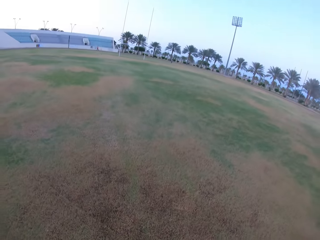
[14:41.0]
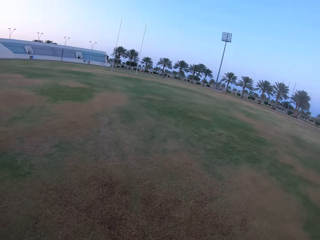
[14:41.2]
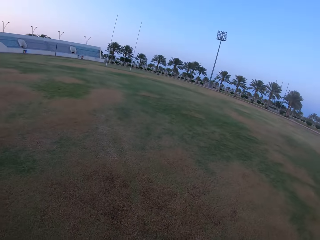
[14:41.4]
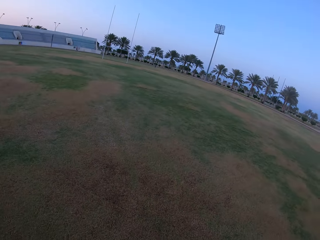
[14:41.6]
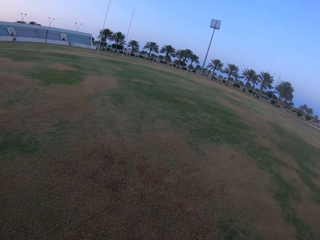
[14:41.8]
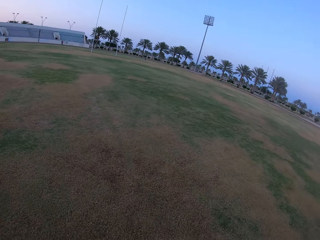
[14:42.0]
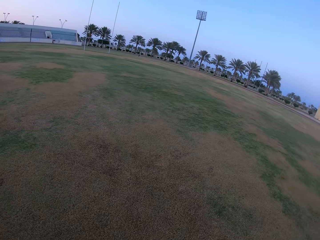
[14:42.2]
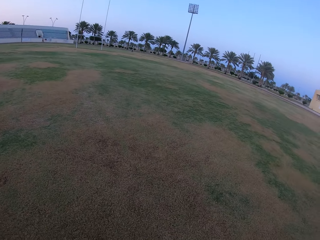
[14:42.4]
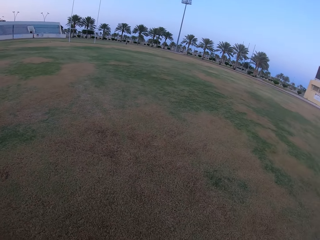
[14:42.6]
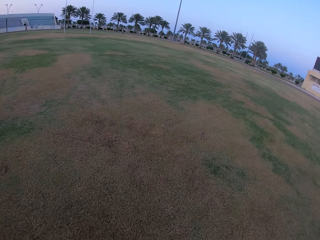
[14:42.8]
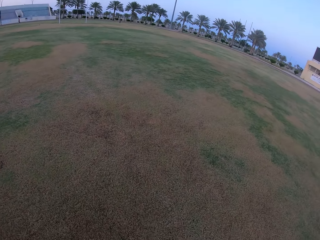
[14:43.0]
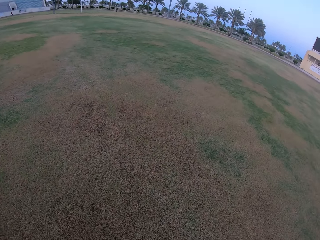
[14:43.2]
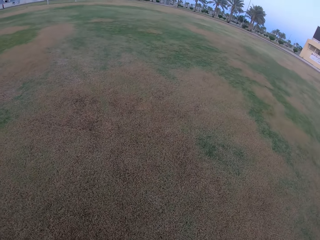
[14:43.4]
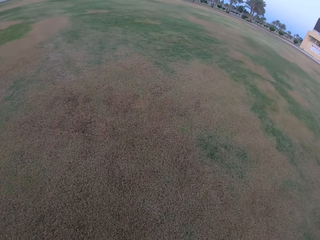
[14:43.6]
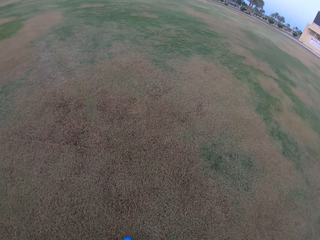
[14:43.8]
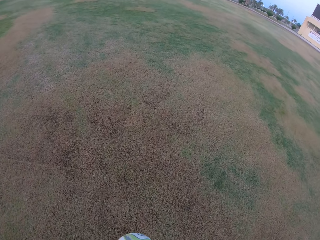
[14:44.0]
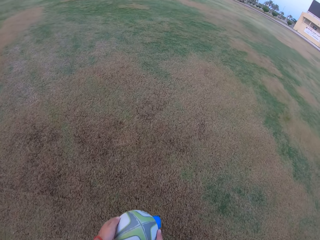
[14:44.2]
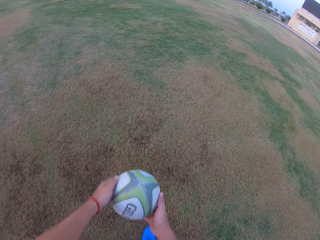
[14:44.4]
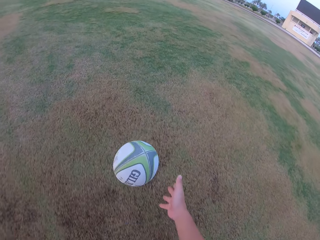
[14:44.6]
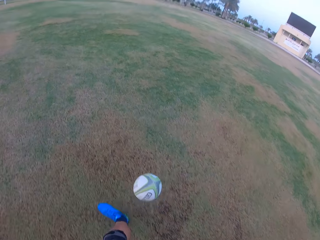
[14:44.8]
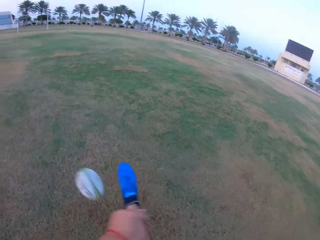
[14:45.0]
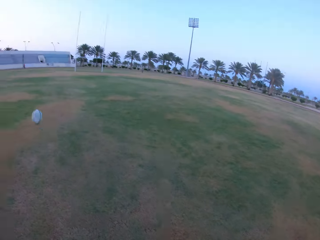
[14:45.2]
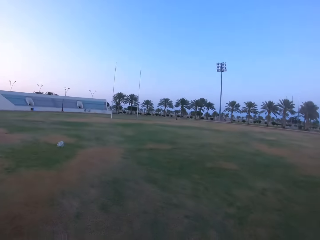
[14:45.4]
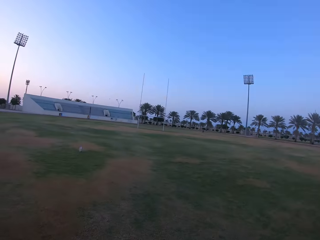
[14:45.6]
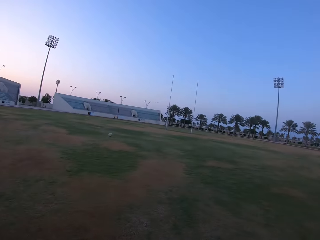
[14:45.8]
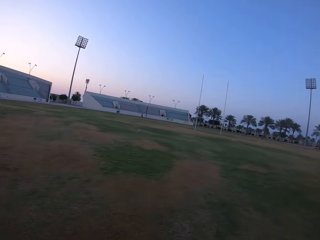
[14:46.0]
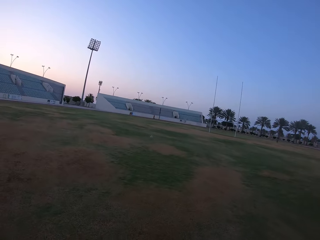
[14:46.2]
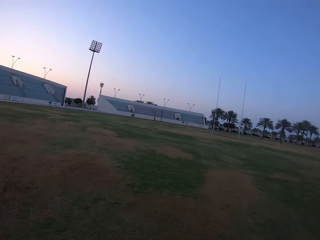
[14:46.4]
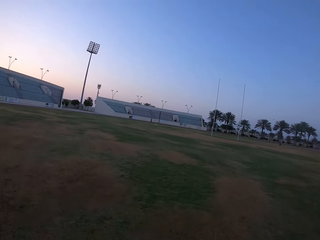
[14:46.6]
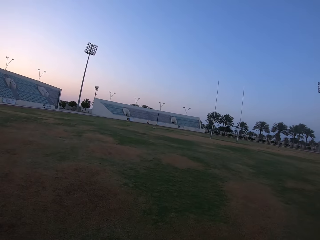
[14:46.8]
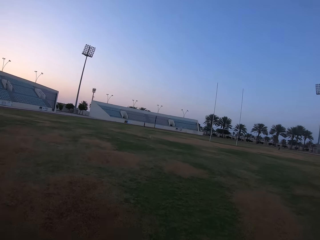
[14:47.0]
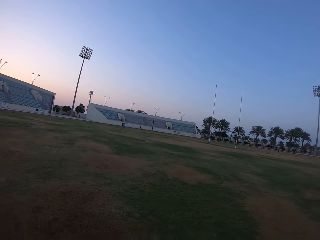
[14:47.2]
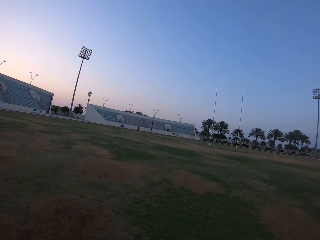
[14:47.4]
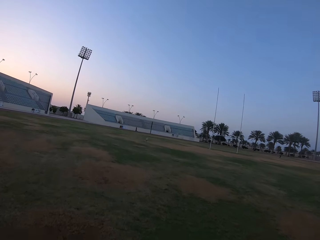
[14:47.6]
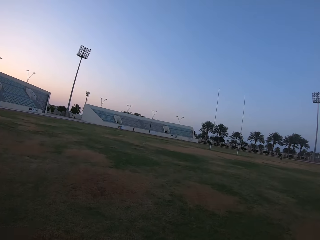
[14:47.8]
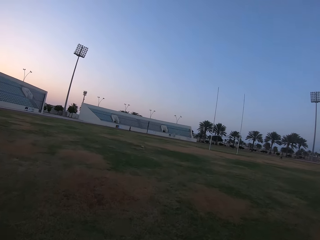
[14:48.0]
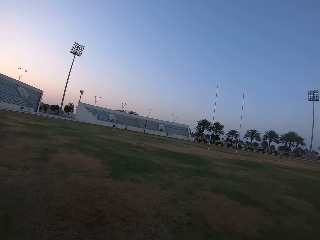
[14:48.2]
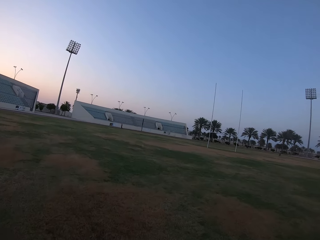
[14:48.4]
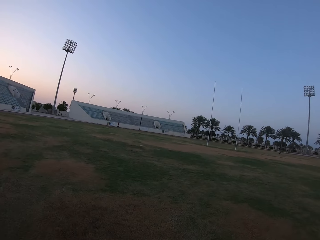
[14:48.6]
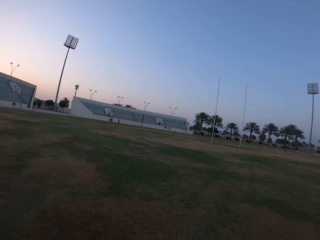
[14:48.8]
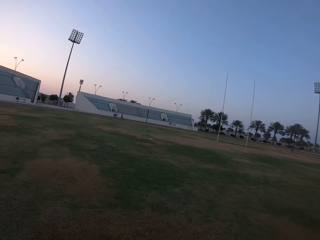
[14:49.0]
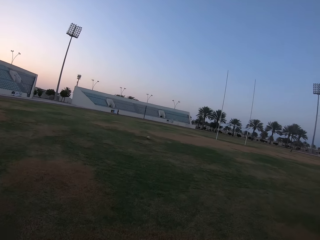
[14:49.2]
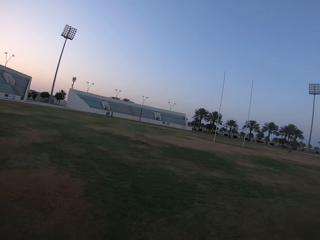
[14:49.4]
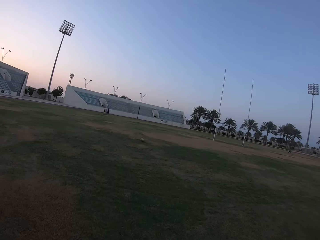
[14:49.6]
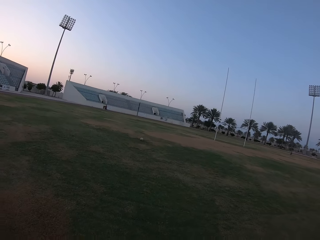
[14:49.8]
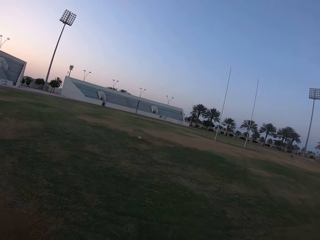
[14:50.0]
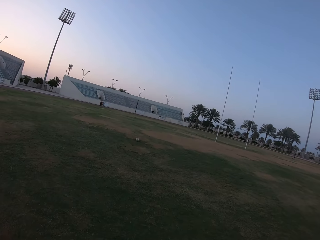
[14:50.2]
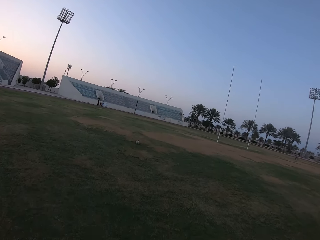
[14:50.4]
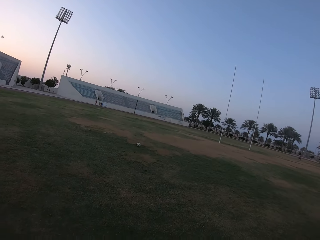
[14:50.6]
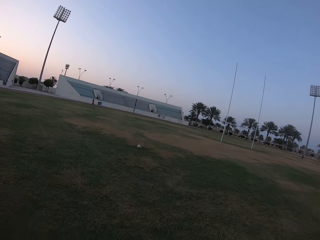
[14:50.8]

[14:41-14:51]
The camera wearer looks at the ground. They pick the ball from the ground. They hold the ball. They hit the ball with the leg. They walk in the field. They run on the field.

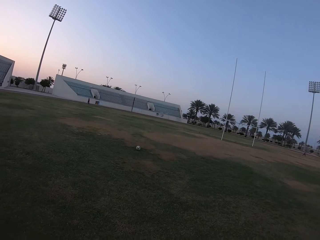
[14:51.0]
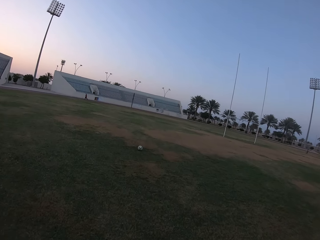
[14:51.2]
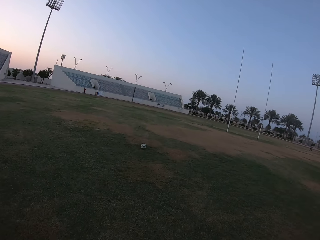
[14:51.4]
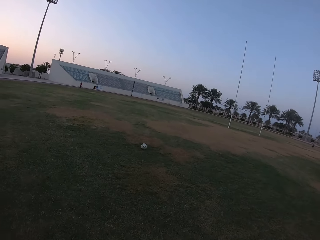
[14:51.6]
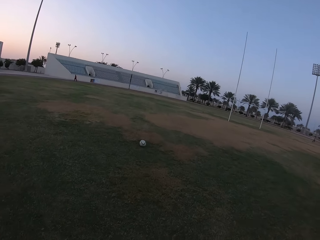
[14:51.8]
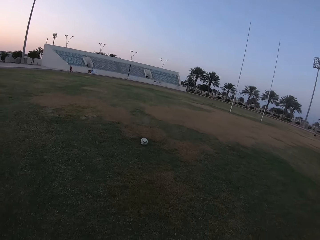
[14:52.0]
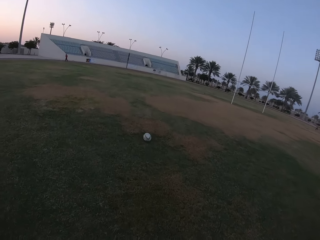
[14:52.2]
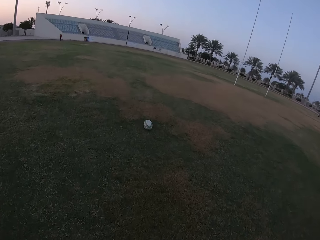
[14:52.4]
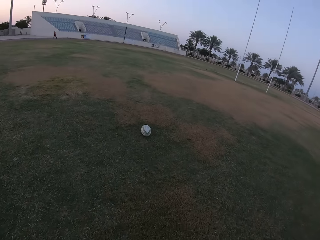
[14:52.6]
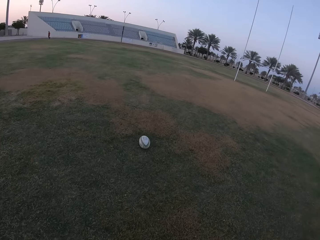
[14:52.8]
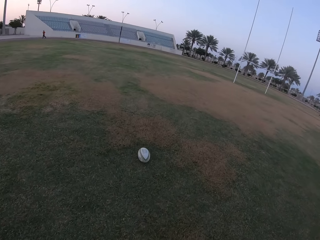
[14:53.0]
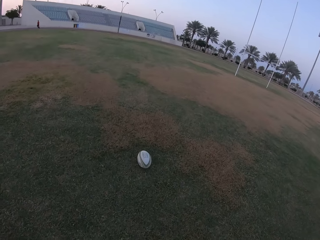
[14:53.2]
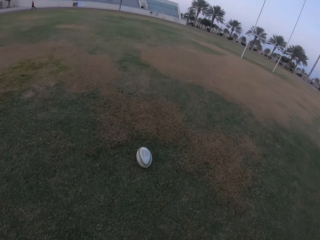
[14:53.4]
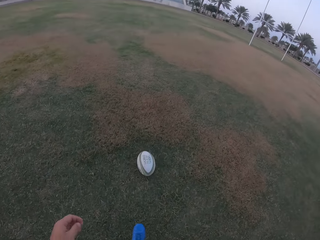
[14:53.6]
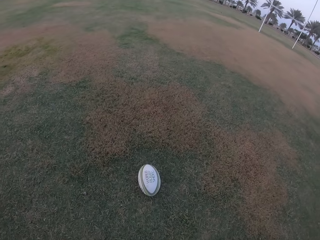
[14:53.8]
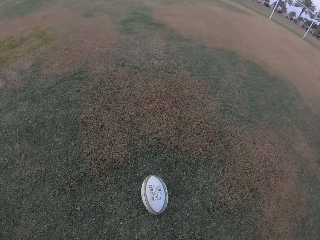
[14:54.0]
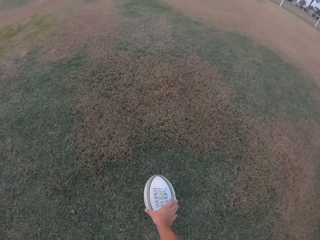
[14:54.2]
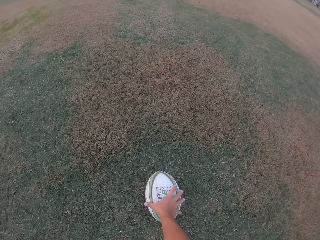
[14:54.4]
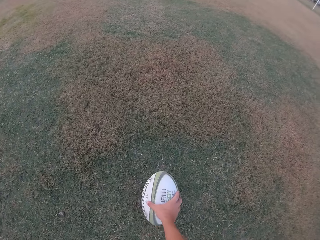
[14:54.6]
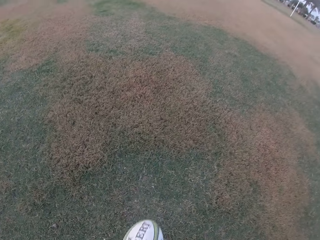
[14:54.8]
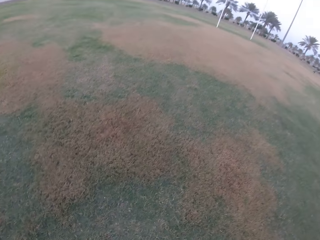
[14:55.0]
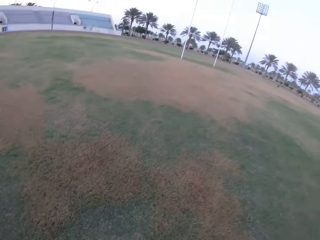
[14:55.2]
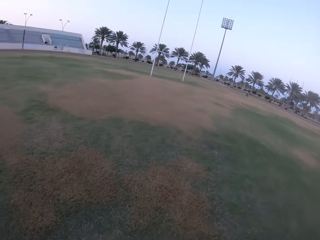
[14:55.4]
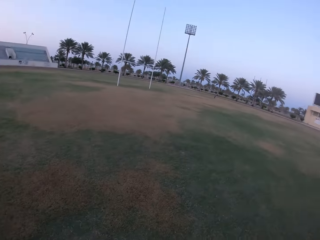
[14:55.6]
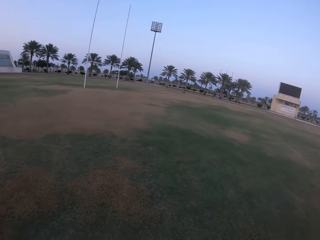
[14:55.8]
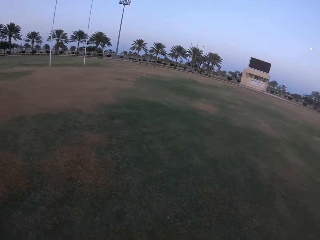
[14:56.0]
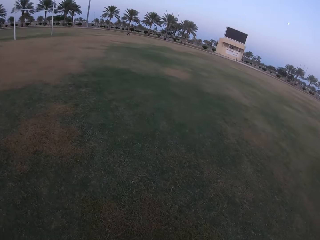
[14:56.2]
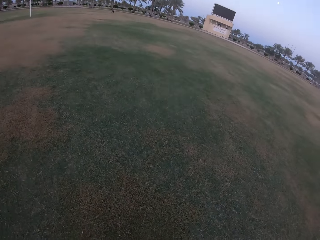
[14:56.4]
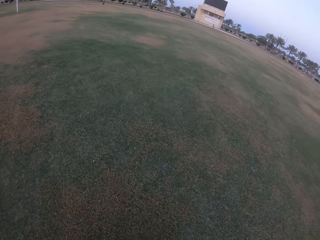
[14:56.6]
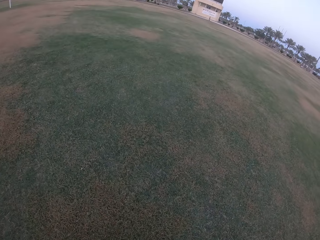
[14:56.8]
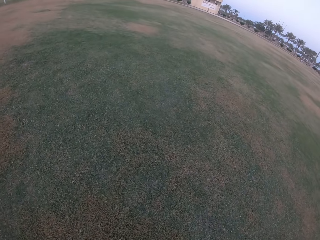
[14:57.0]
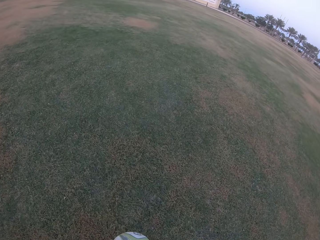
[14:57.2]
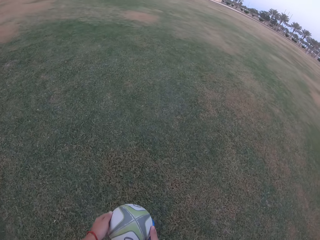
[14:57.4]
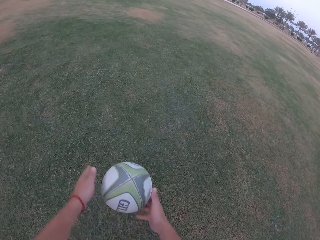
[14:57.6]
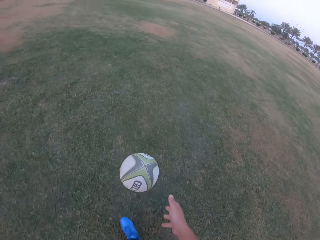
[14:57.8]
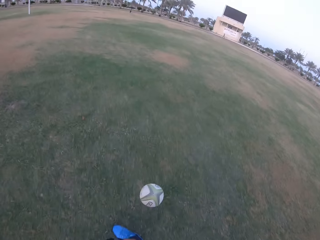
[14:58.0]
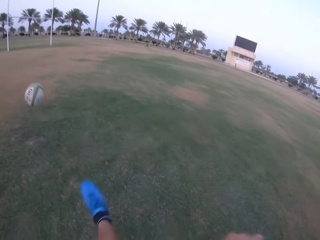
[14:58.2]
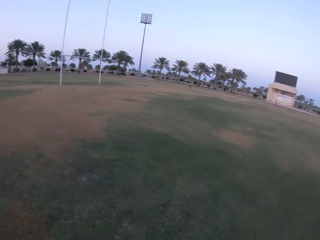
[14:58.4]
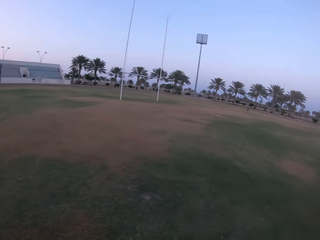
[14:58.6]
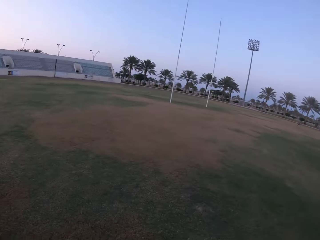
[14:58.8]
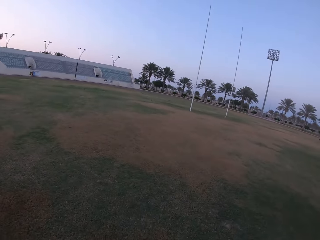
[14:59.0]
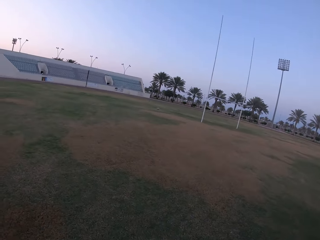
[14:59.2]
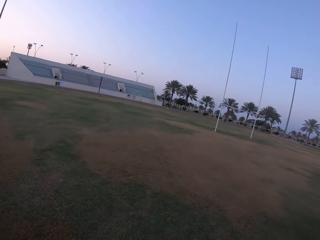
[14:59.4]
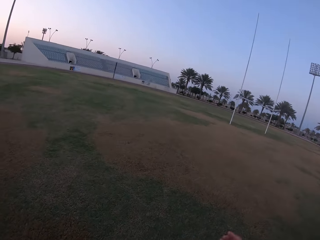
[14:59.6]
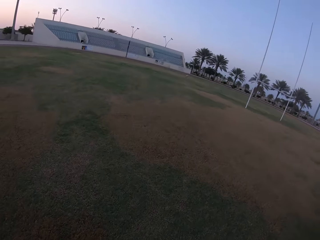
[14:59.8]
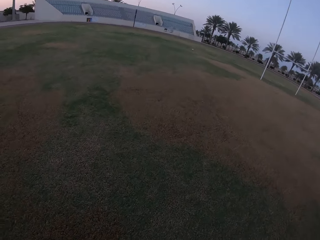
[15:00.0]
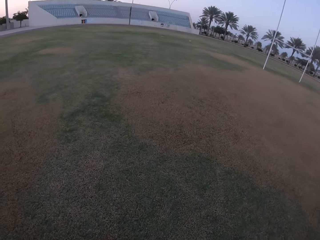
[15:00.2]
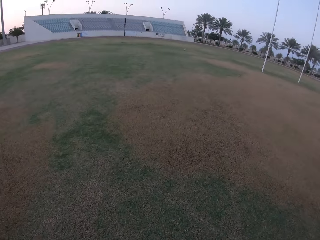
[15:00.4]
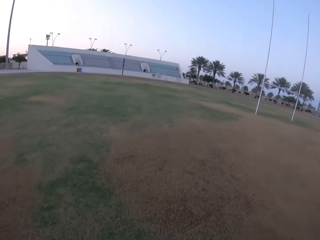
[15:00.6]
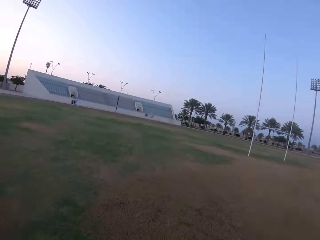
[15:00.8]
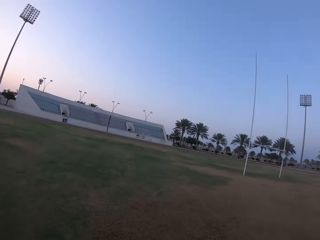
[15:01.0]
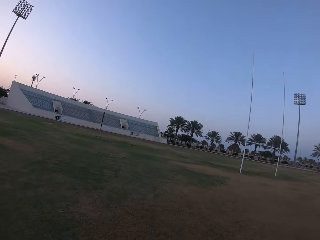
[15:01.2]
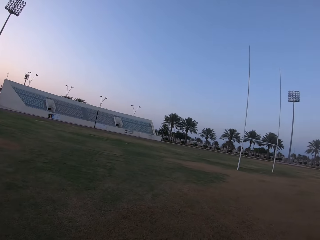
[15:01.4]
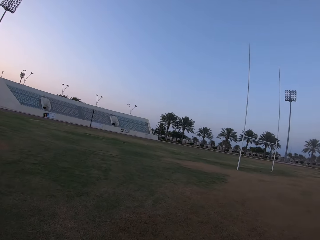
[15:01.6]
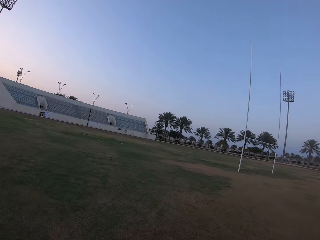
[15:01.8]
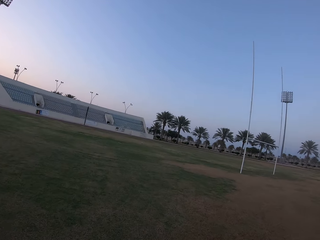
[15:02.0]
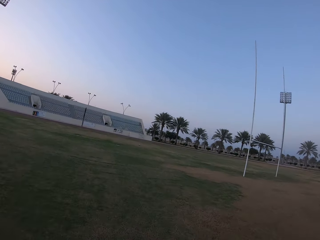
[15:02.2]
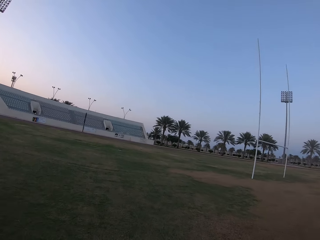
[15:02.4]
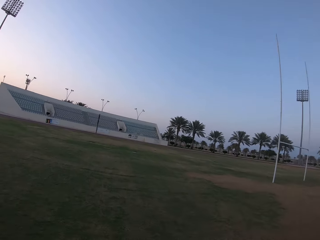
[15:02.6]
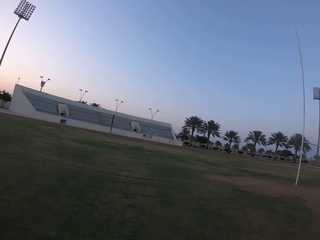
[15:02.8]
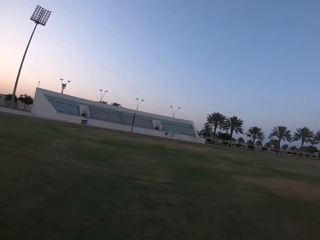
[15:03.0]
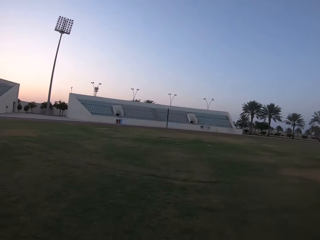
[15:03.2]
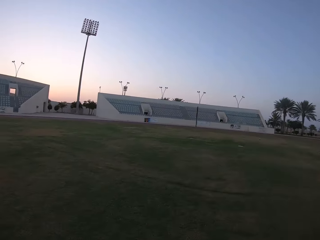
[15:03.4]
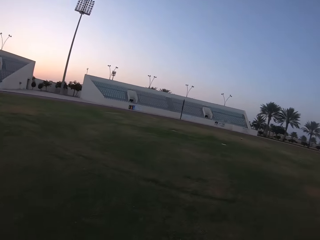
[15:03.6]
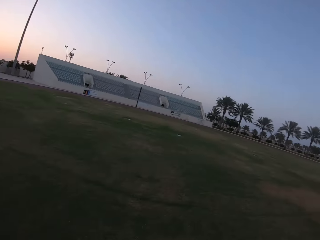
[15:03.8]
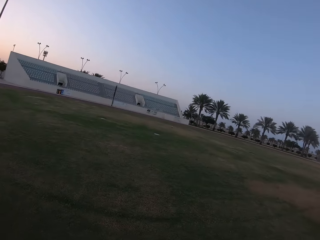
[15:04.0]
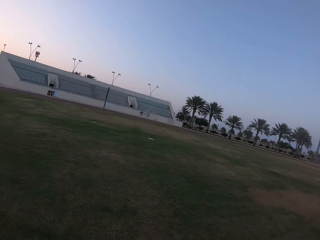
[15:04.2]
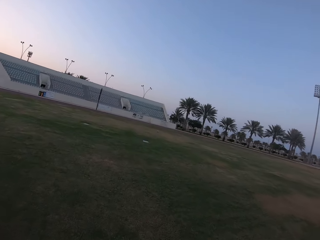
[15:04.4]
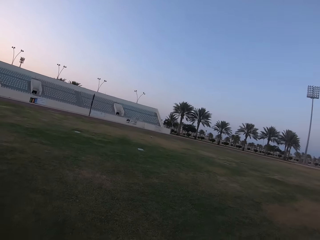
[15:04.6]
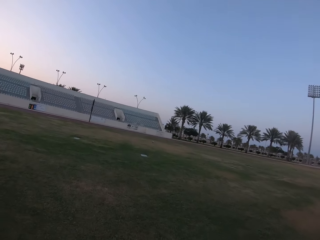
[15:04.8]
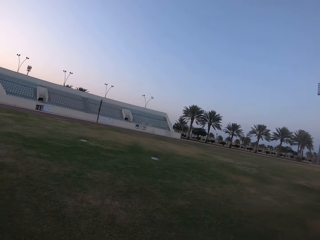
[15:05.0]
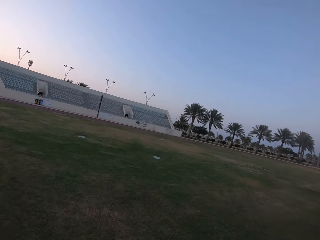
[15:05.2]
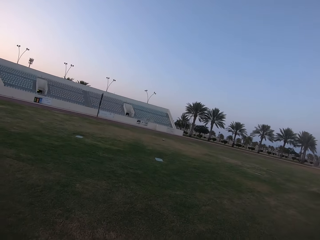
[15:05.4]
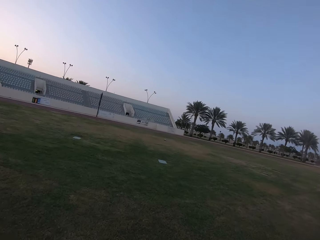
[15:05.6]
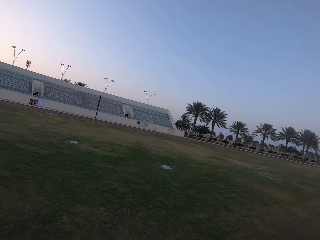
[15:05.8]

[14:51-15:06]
The camera wearer looks at the ball. They pick the ball from the ground. They look around the field. They hit the ball with the leg. They walk in the field.
